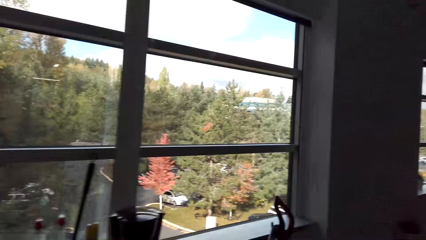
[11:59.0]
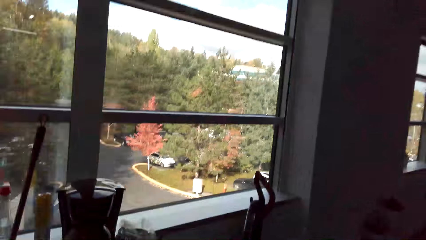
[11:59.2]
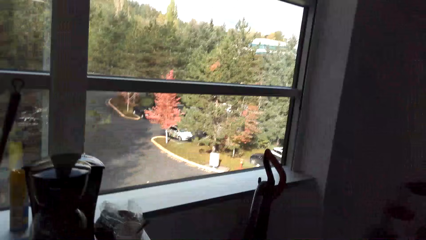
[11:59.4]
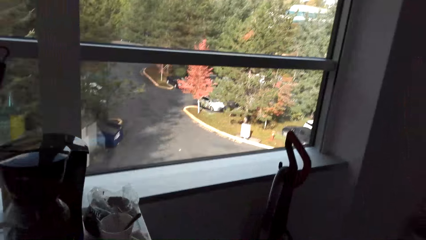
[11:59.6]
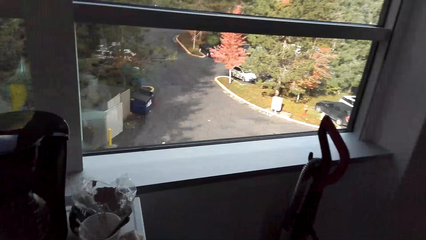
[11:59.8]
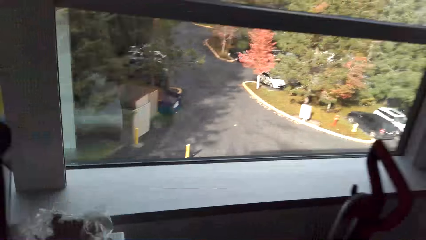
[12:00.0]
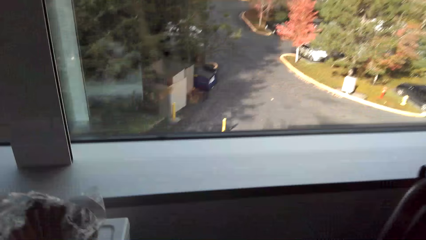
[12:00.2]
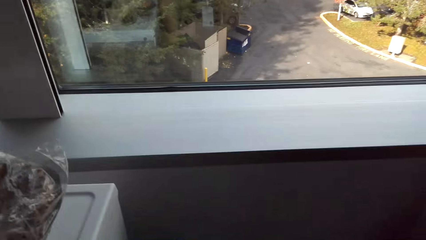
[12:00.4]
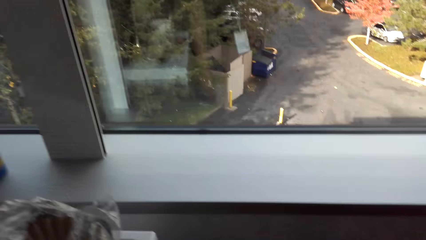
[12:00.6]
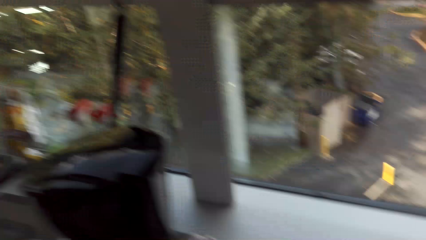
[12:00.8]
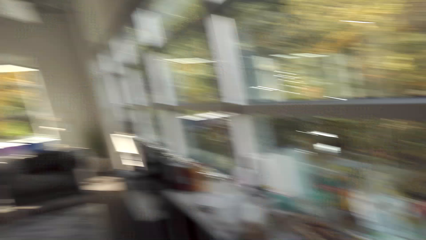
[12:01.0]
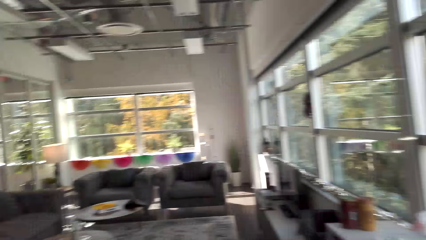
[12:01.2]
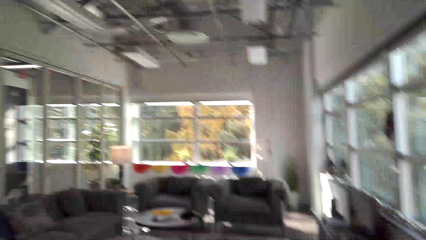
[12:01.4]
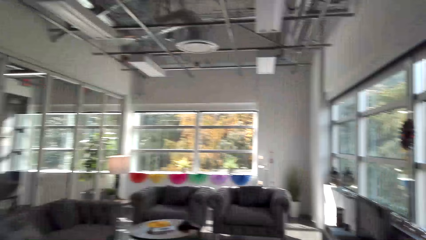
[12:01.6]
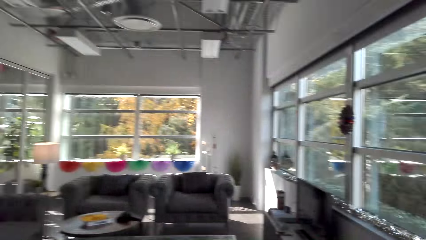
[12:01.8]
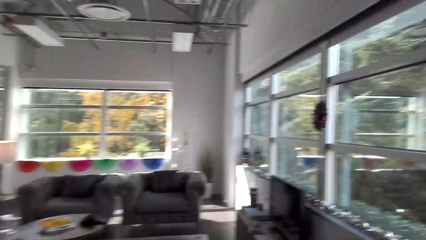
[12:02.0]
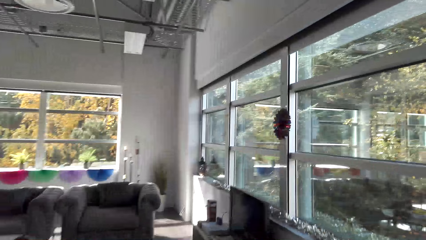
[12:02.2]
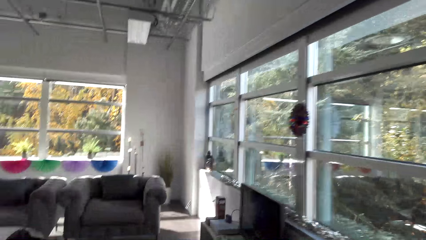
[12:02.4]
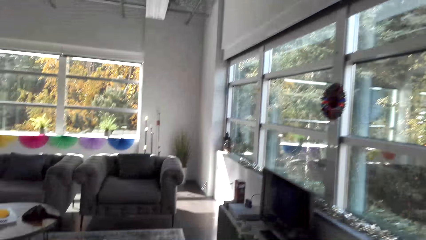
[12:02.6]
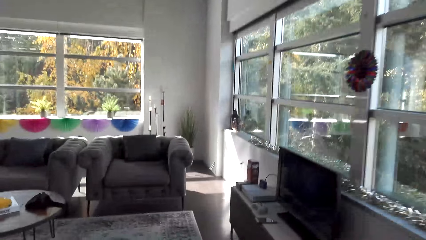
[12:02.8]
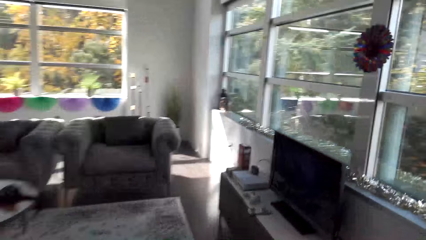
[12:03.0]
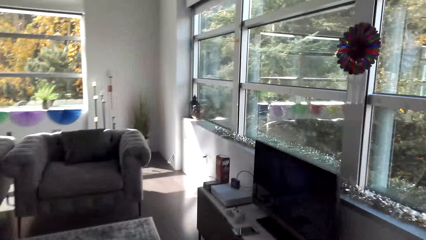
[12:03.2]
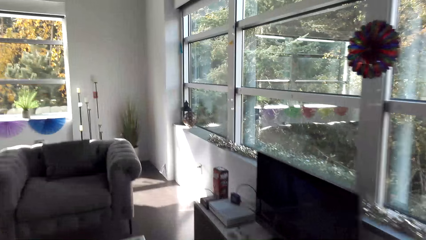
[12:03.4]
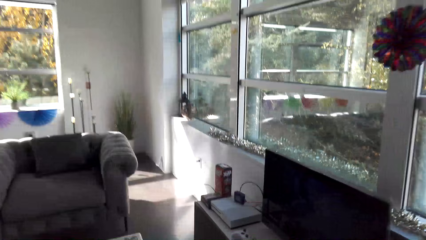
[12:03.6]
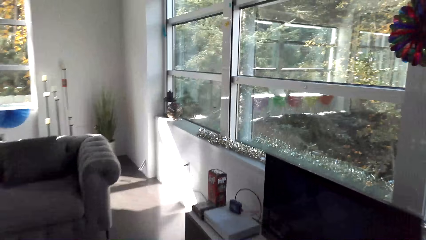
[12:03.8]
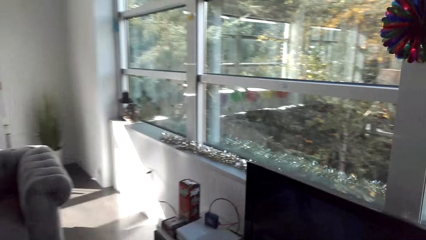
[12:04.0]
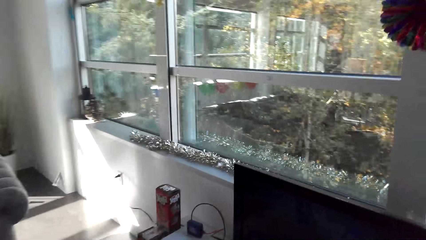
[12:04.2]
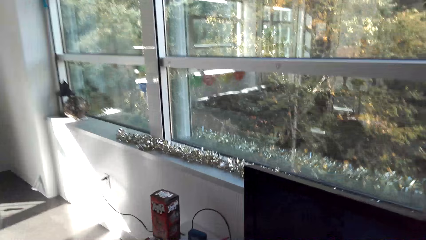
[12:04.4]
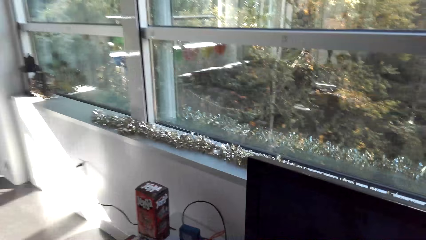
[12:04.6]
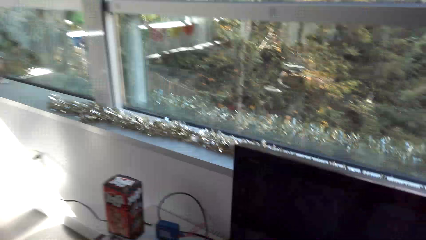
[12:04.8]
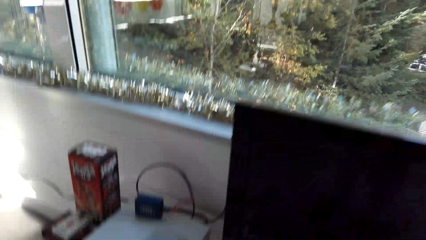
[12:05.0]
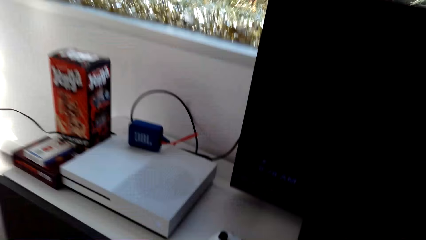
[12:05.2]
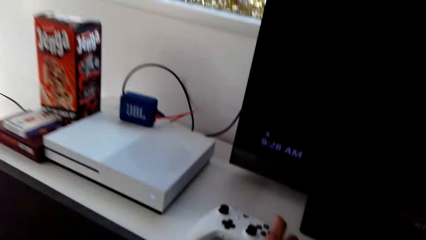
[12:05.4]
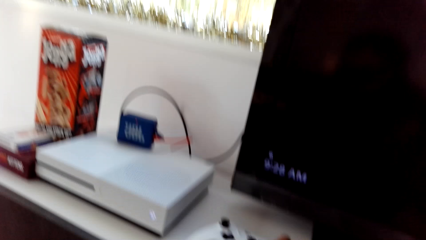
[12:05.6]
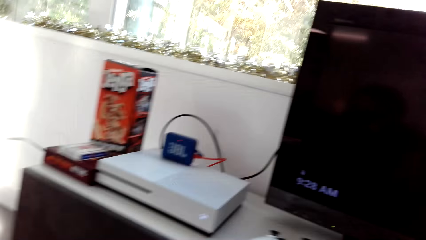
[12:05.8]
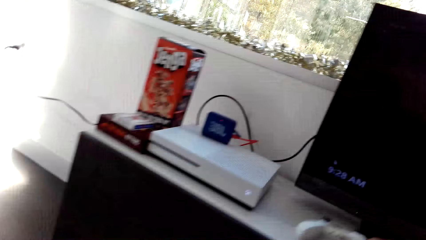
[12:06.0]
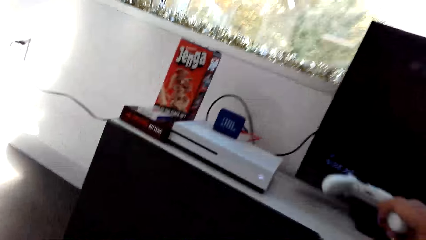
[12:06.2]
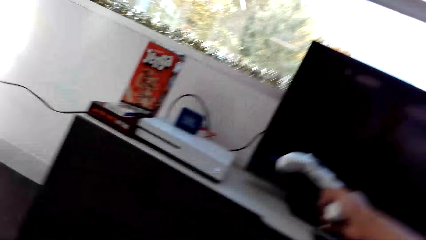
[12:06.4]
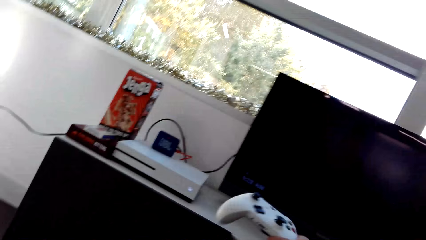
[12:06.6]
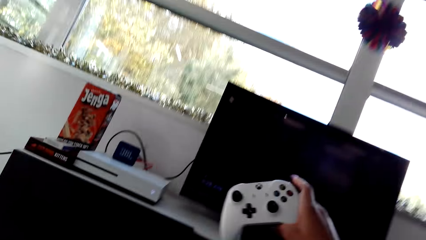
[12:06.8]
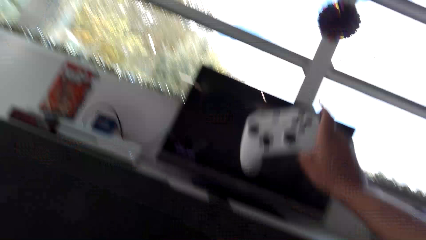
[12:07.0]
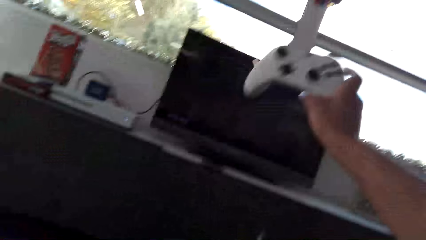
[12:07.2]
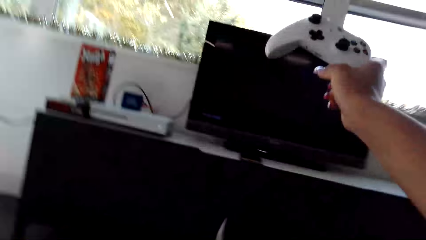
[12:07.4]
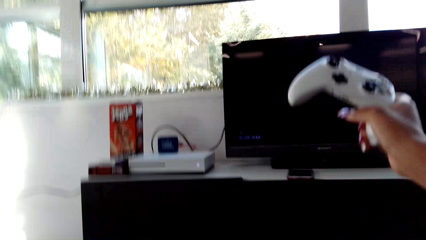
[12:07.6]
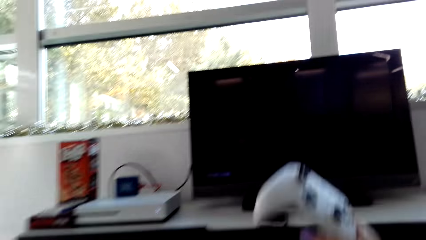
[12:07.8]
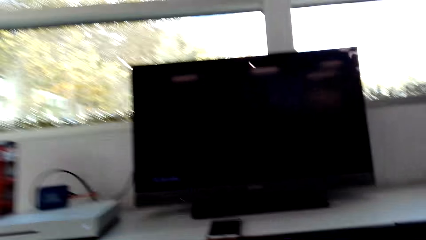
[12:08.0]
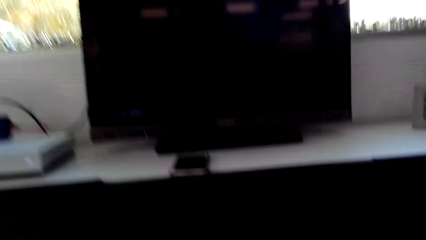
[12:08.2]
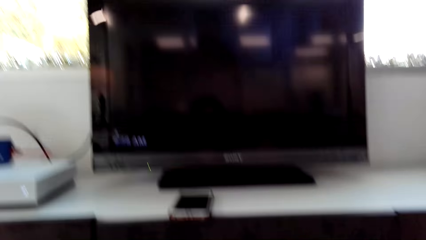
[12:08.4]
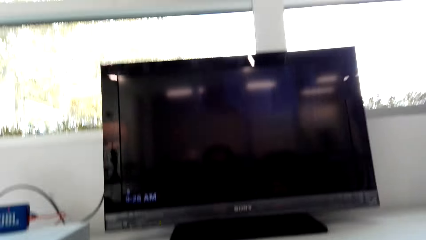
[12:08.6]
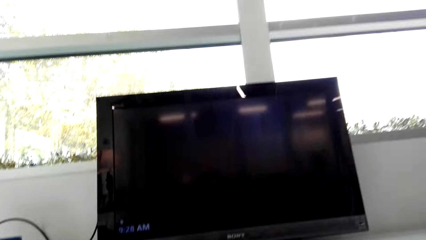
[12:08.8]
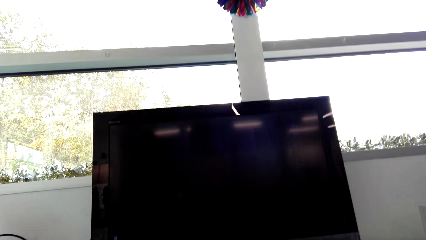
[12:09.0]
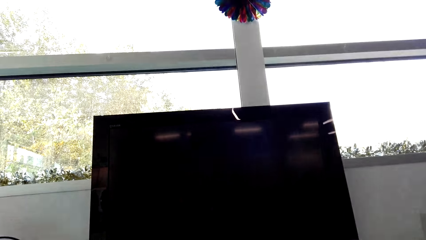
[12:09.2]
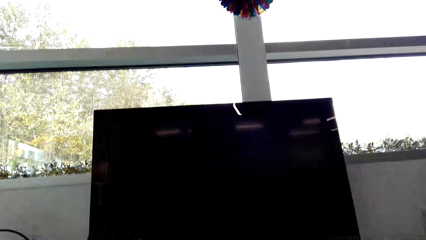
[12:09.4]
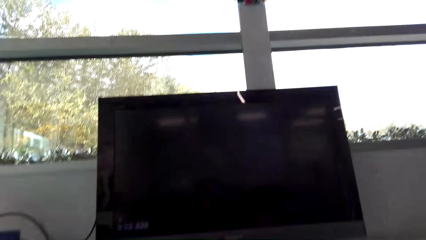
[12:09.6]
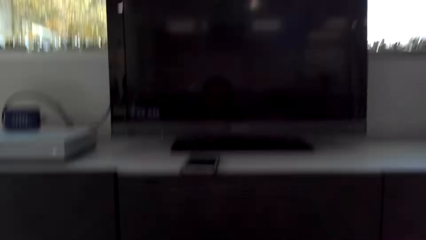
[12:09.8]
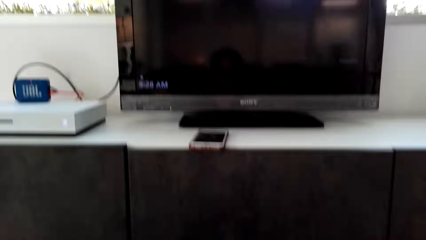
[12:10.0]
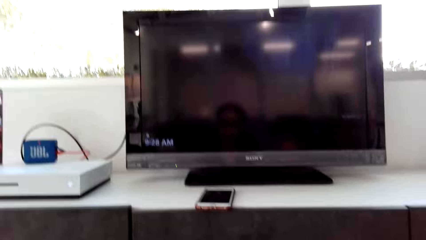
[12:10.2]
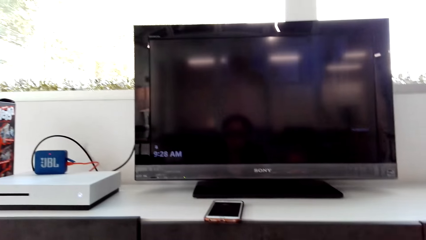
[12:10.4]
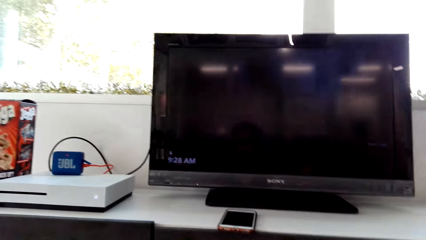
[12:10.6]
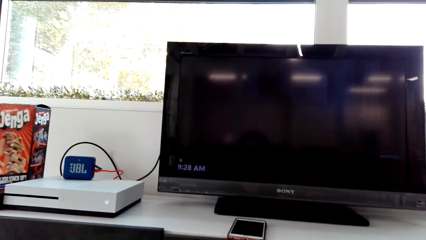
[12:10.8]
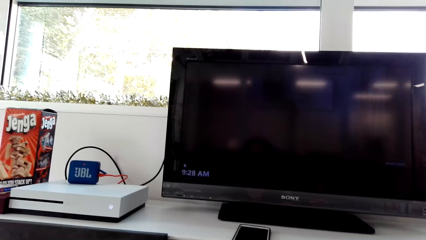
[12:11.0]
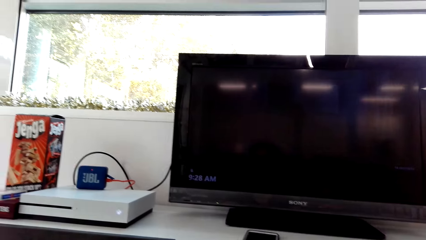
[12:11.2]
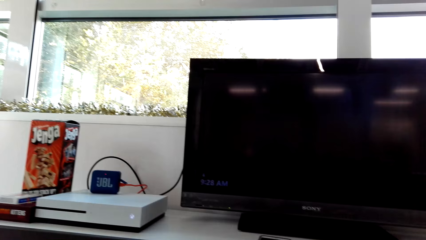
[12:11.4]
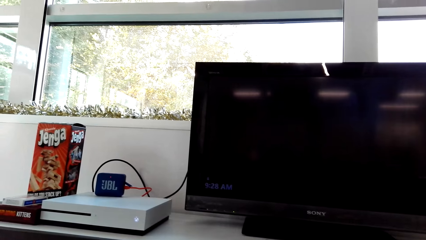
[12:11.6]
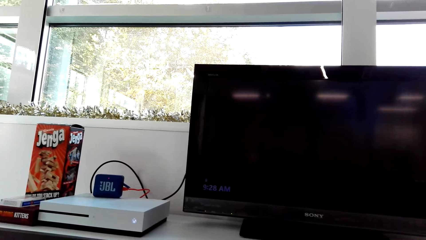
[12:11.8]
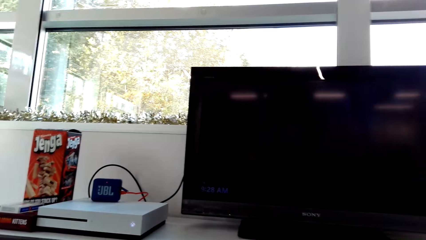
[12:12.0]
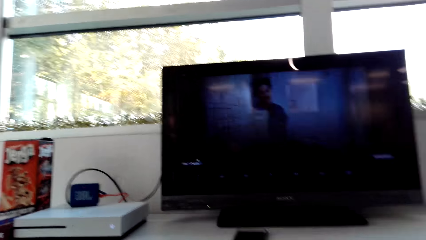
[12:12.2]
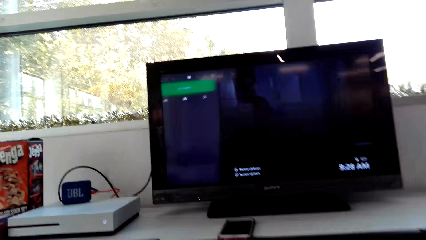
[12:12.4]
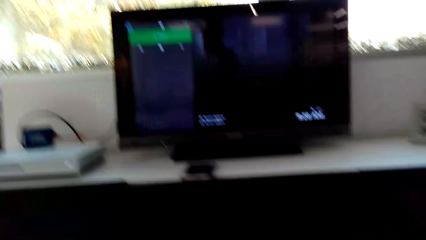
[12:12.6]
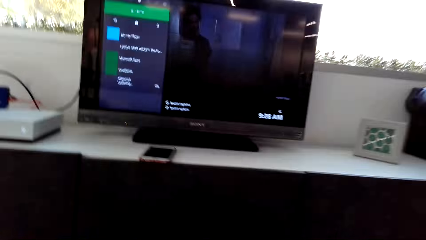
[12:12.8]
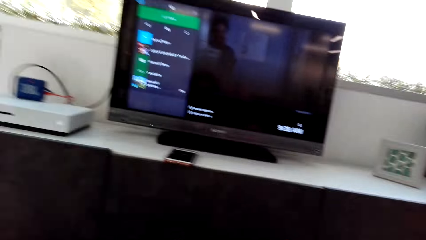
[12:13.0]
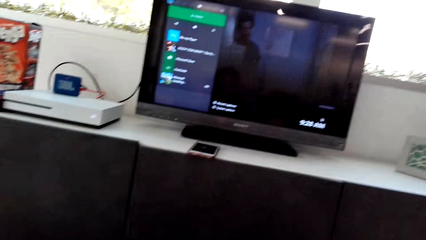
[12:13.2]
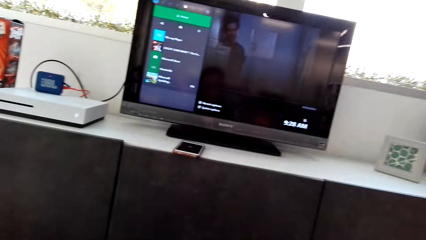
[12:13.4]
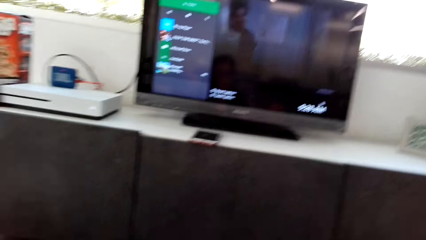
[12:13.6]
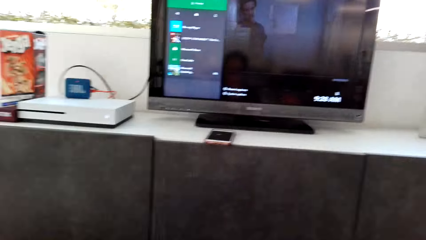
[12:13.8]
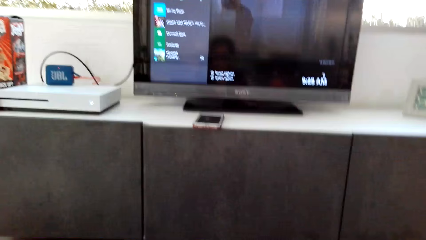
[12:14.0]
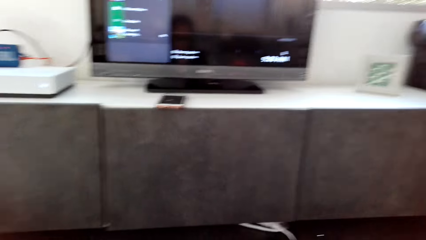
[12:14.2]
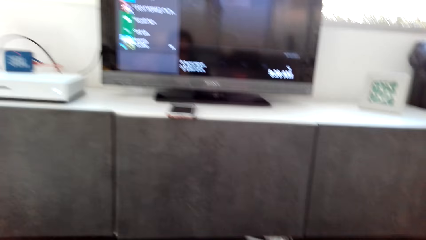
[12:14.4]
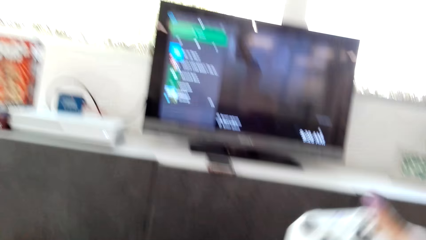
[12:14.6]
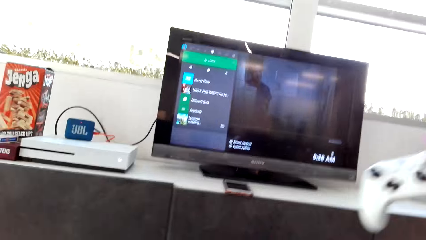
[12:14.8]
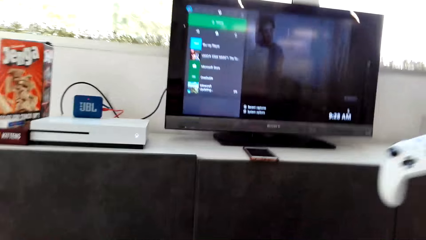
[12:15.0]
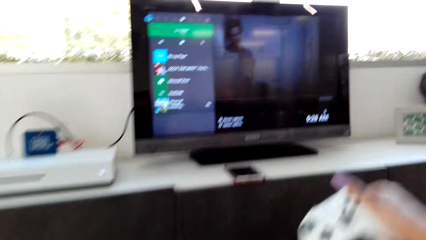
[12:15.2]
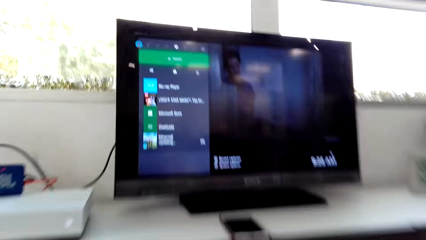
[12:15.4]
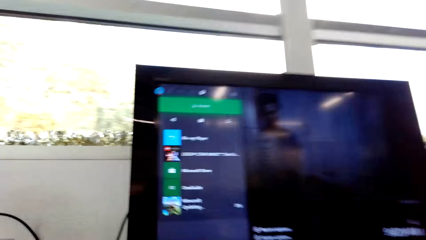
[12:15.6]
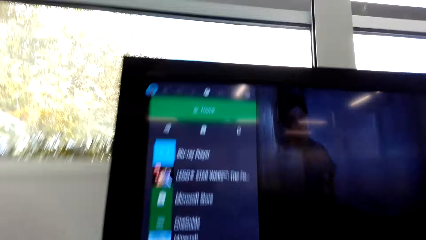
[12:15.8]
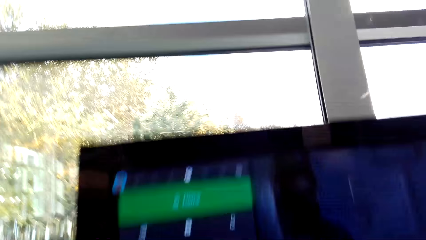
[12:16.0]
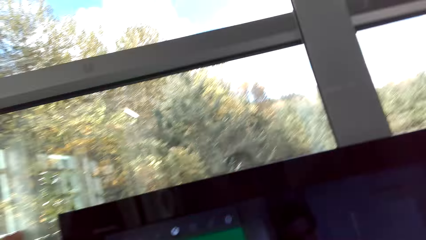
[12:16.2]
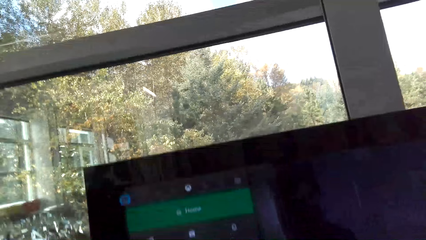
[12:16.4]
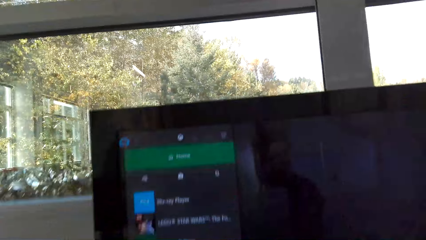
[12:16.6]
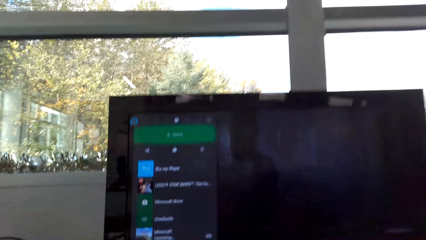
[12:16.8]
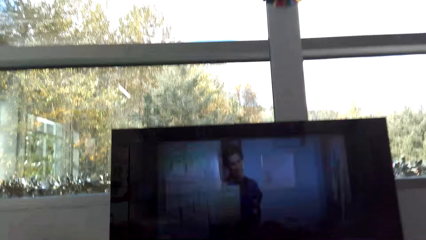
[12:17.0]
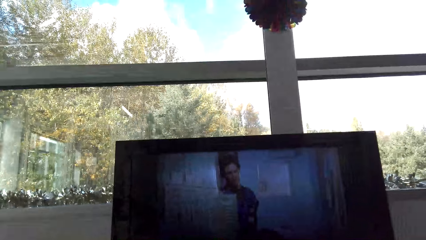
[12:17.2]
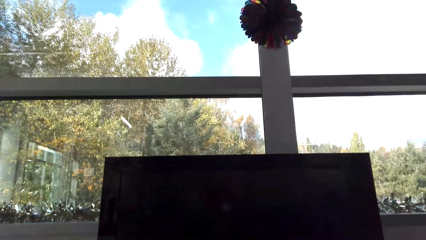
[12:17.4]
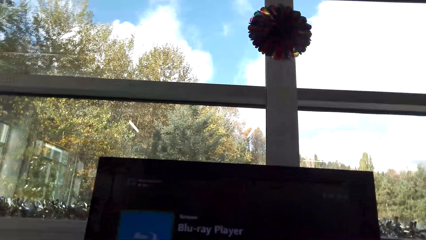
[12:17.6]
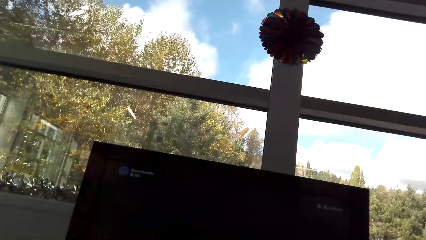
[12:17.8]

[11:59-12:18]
The camera wearer walks around the house. They pick the game pad. They operate the television with the game pad. They switch the television on. They play the video game.
